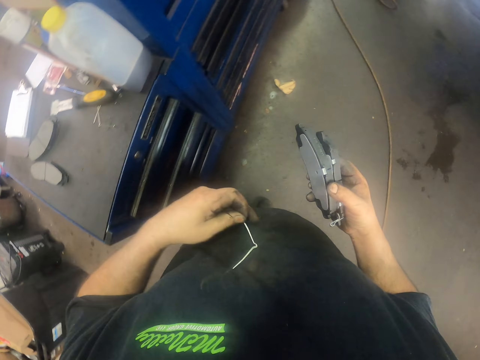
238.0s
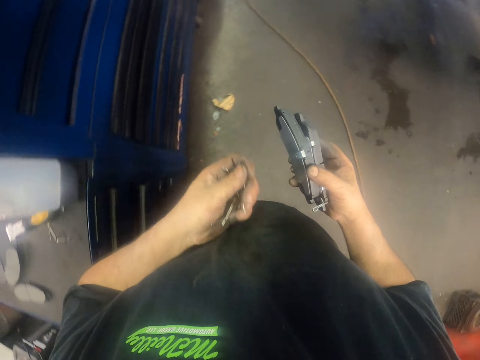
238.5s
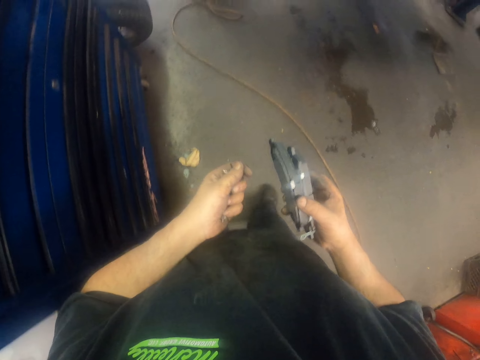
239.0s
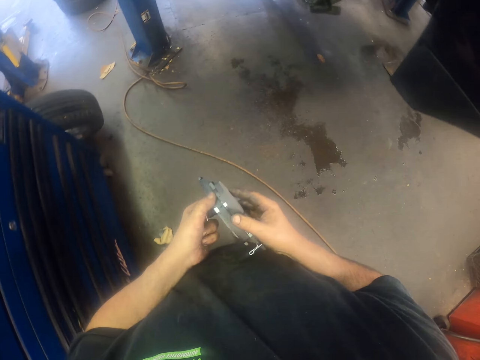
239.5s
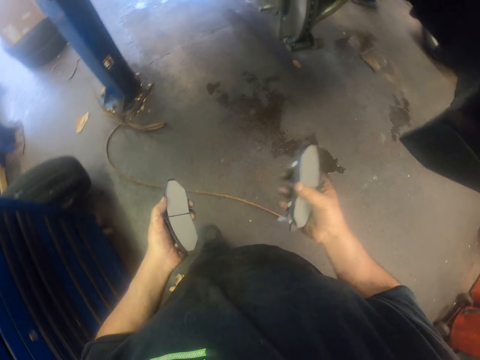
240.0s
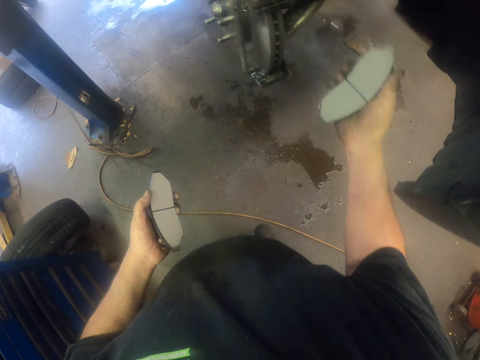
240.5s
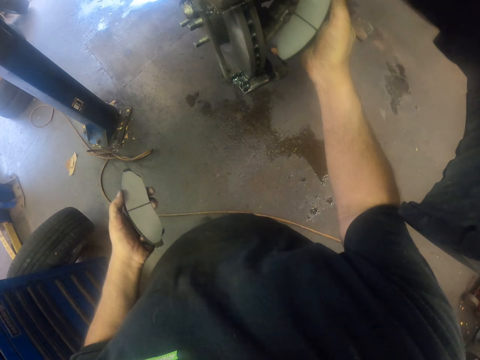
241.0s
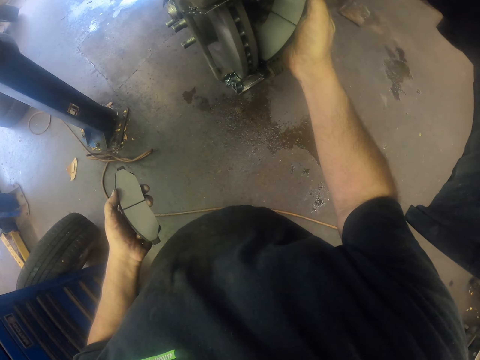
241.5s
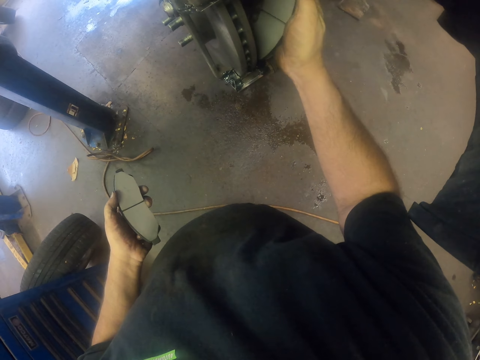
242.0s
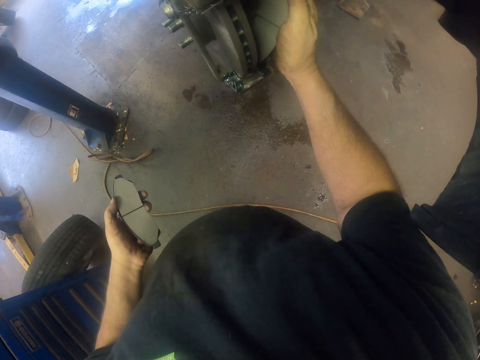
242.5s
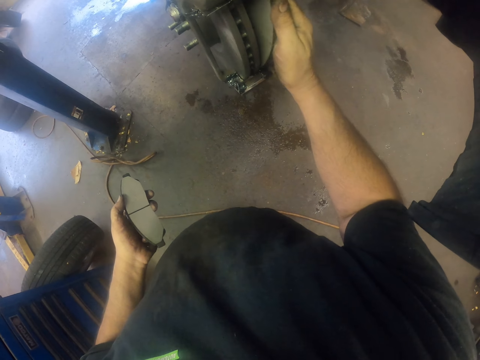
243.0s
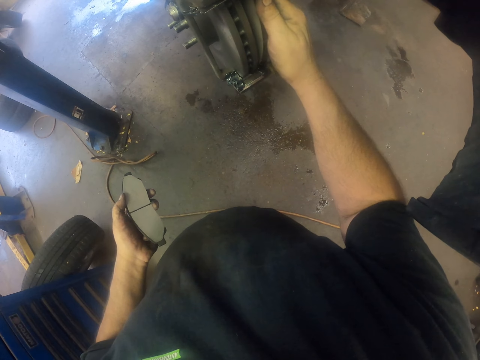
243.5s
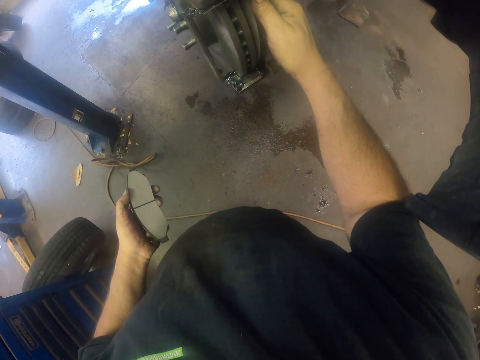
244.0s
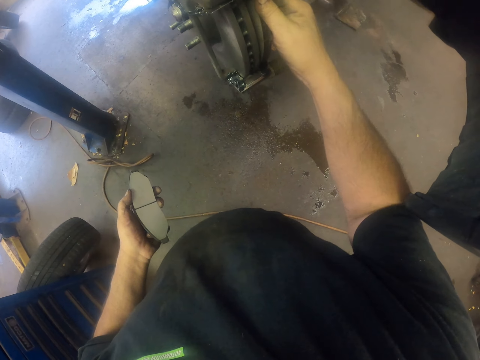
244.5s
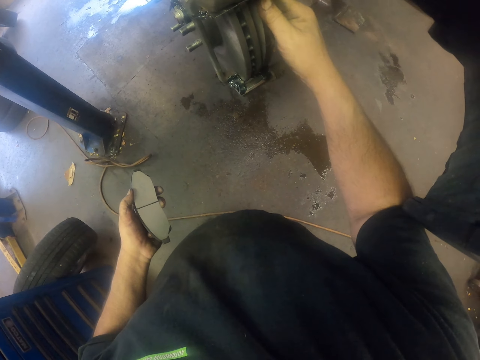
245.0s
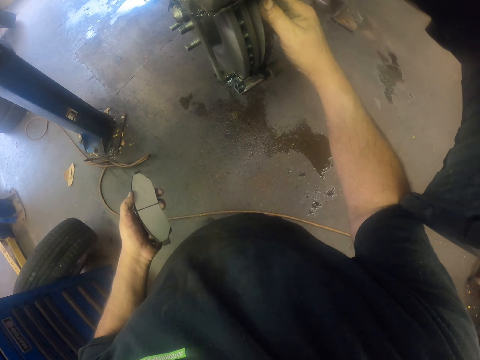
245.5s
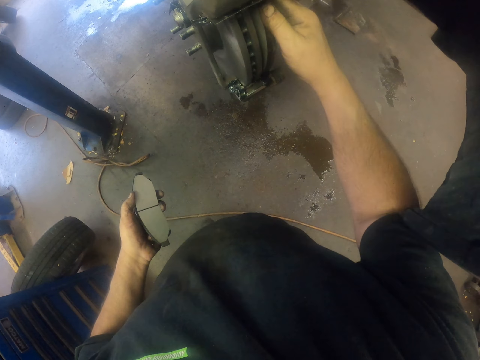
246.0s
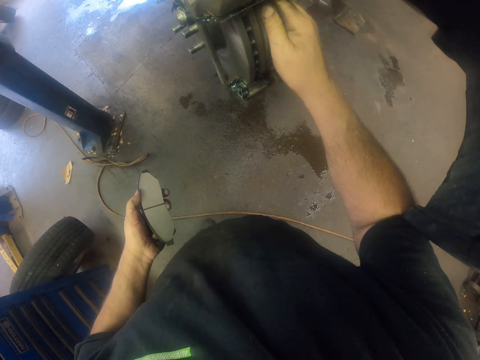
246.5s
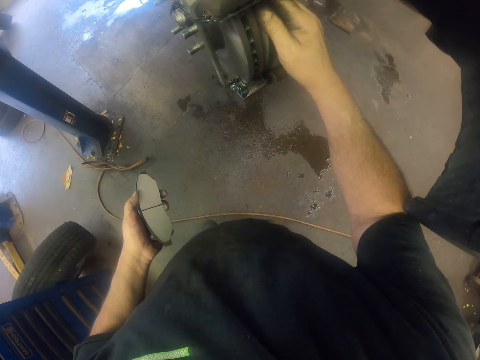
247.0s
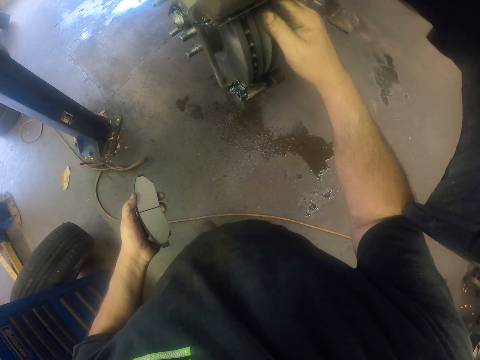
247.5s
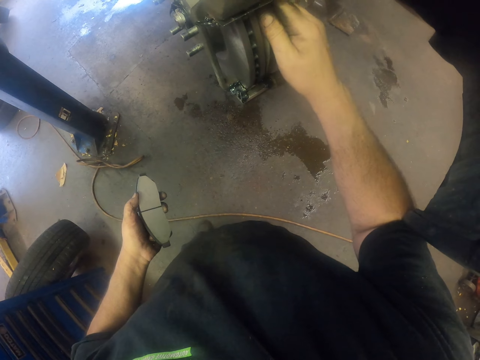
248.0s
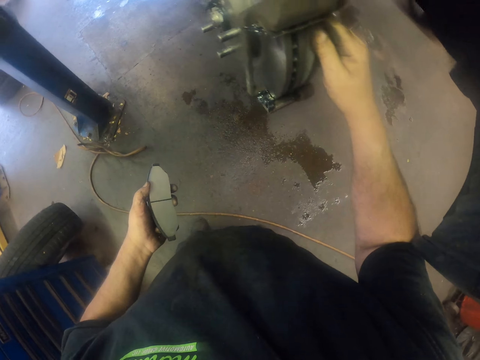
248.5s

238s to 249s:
The camera wearer walks around. They fix the brake pad on the brake caliper.

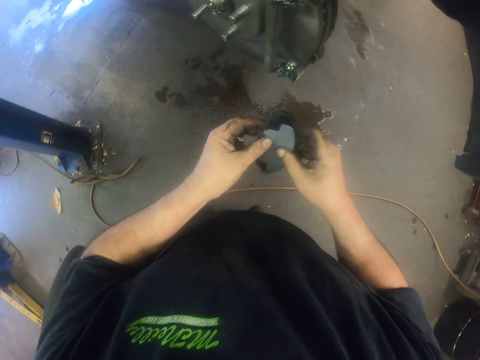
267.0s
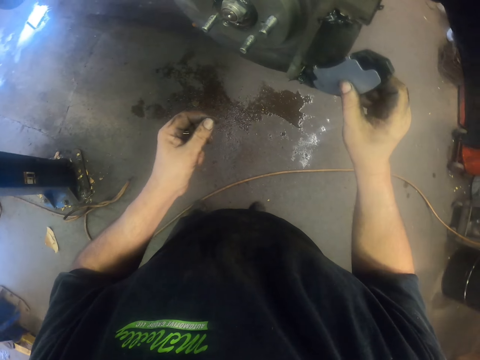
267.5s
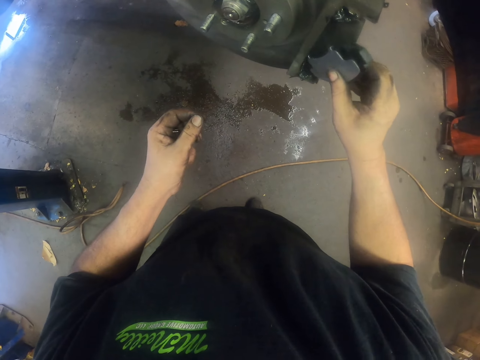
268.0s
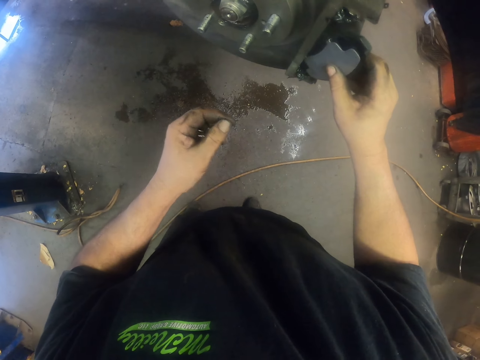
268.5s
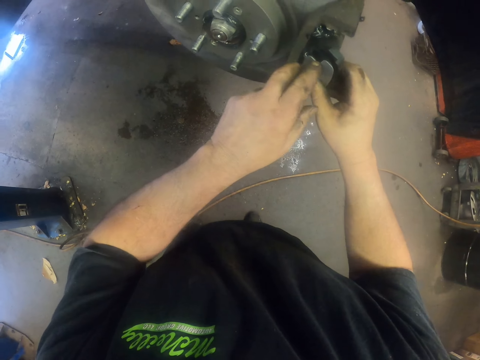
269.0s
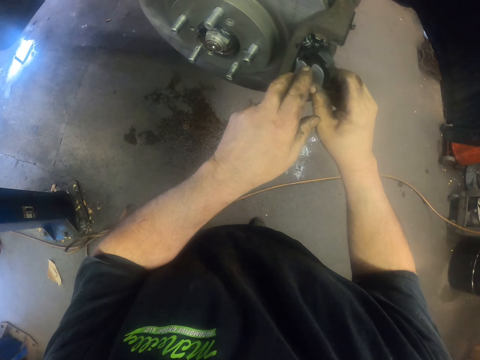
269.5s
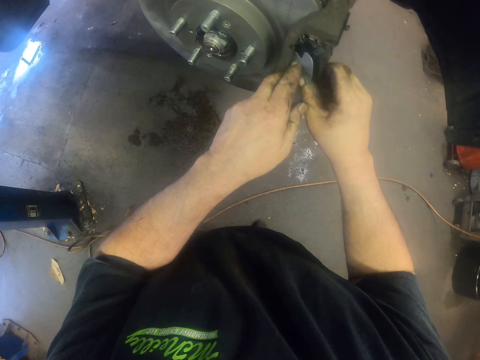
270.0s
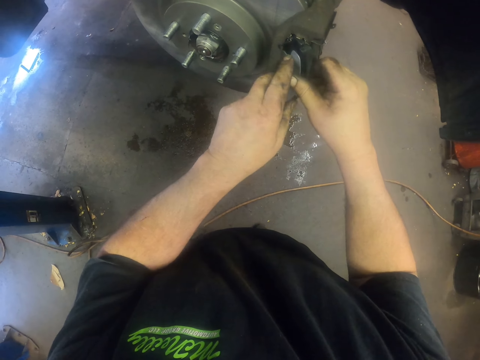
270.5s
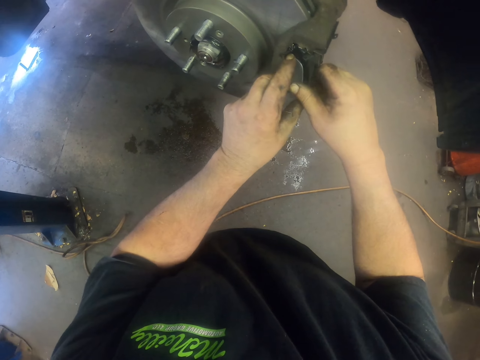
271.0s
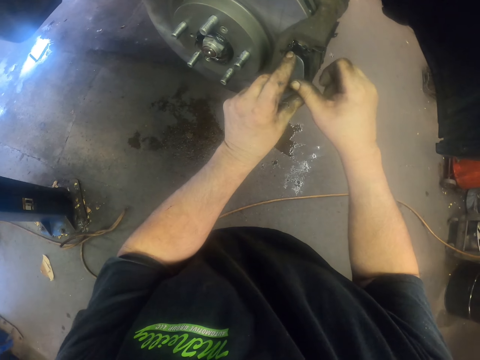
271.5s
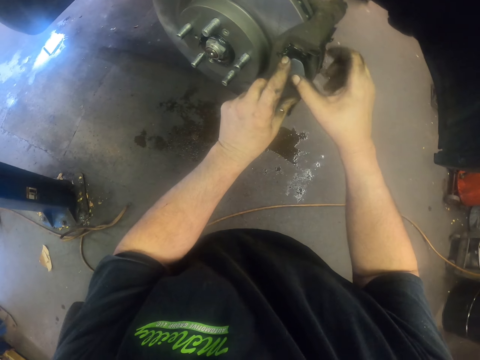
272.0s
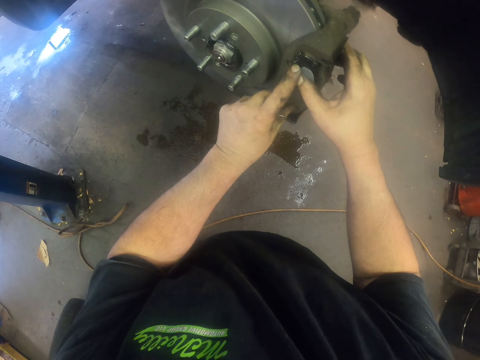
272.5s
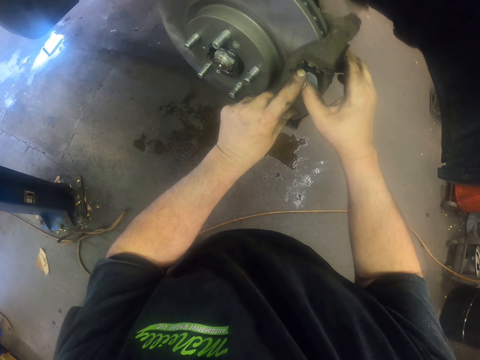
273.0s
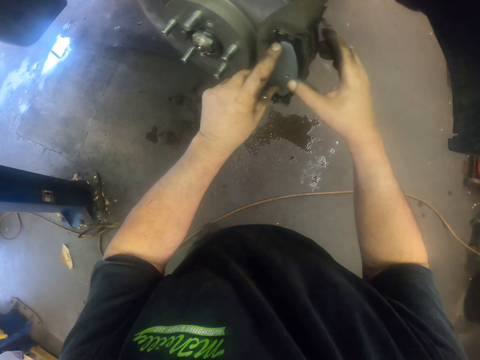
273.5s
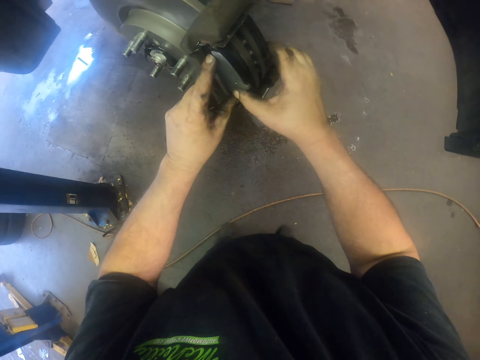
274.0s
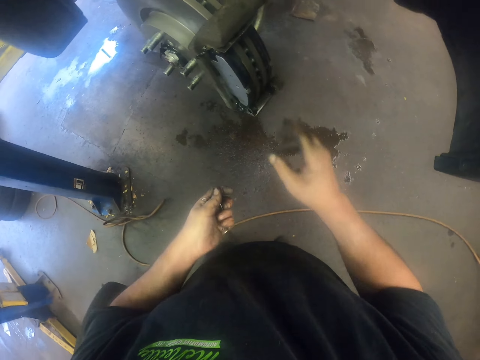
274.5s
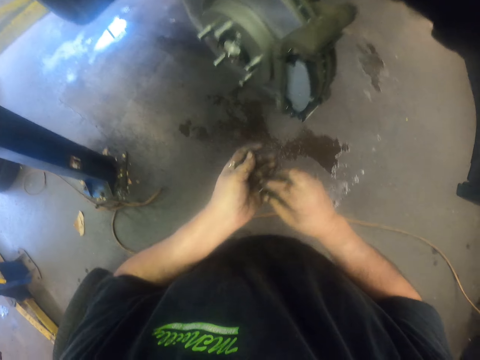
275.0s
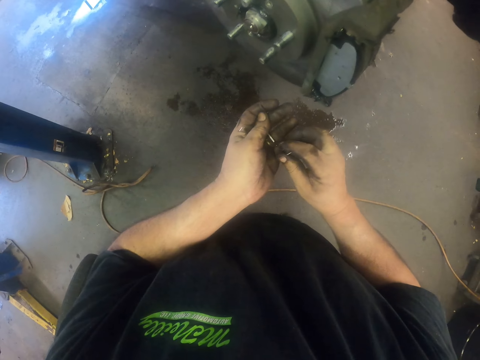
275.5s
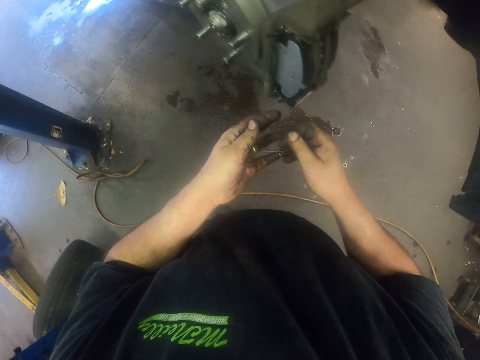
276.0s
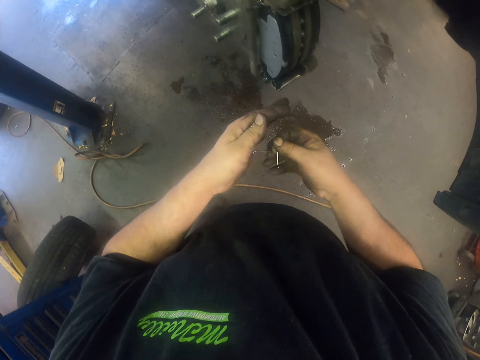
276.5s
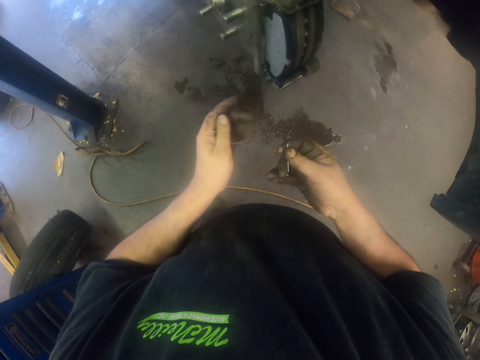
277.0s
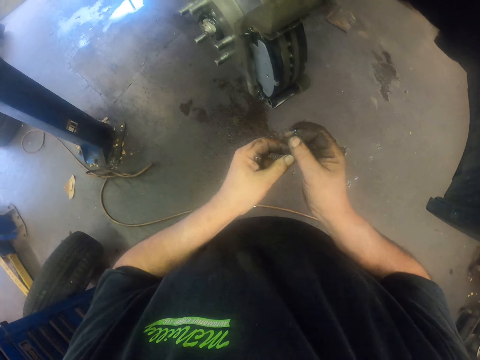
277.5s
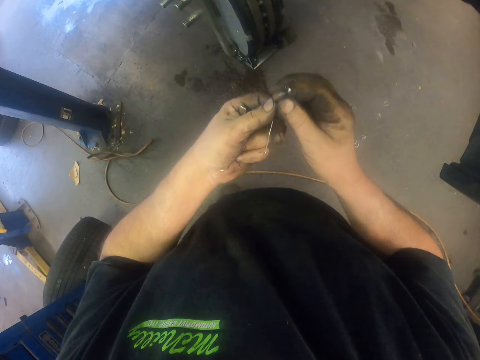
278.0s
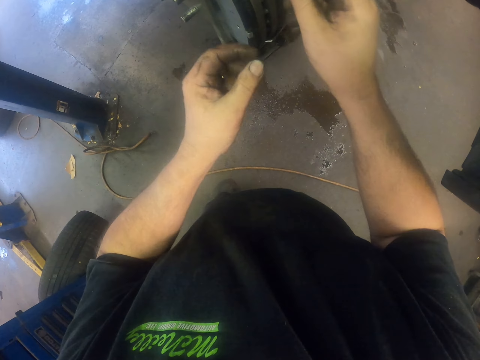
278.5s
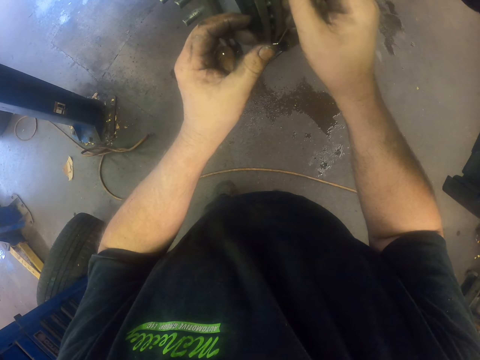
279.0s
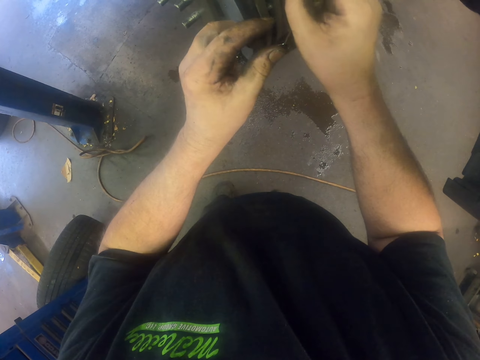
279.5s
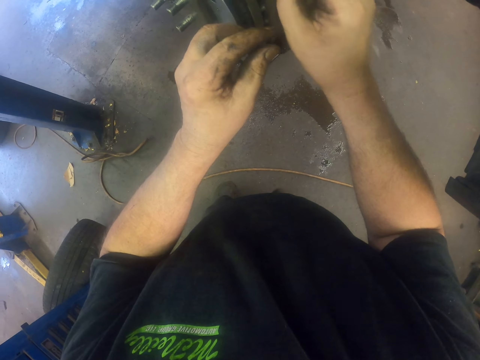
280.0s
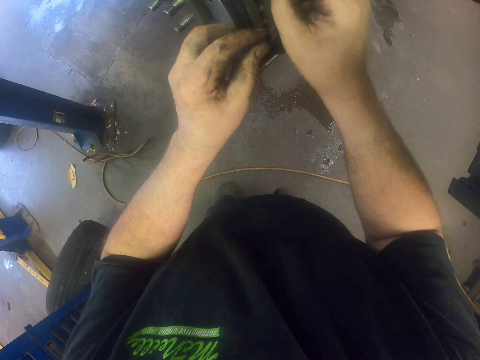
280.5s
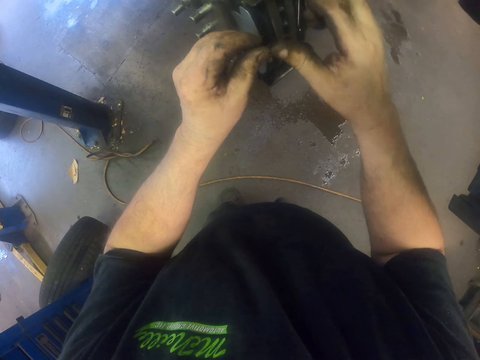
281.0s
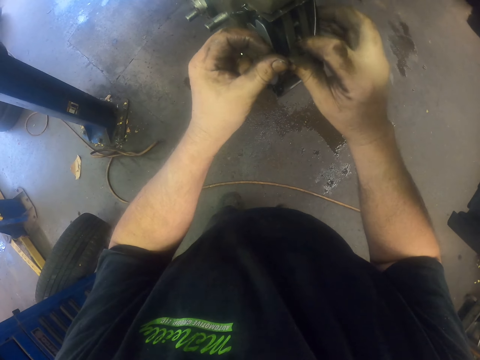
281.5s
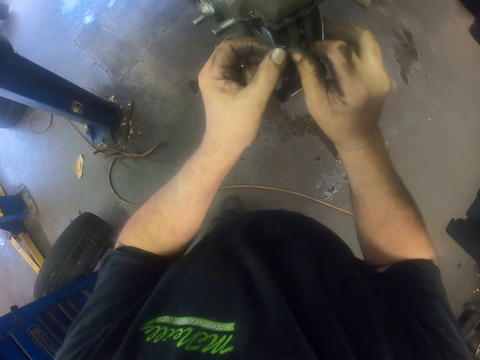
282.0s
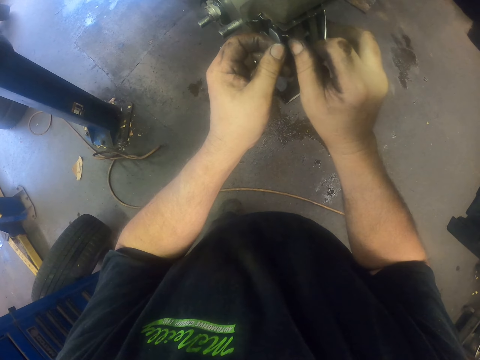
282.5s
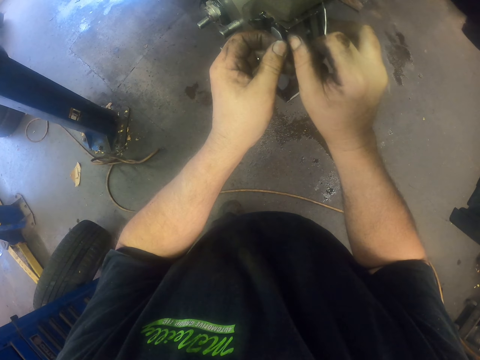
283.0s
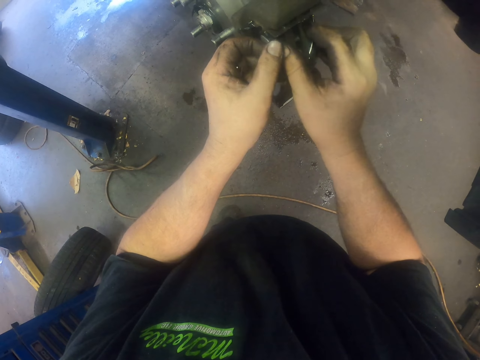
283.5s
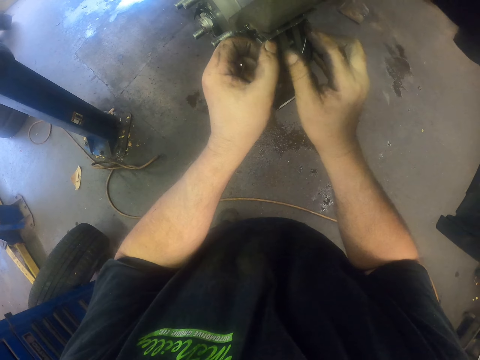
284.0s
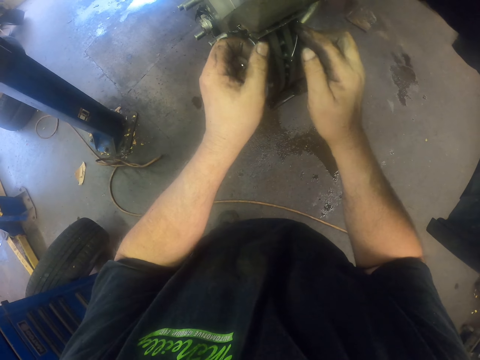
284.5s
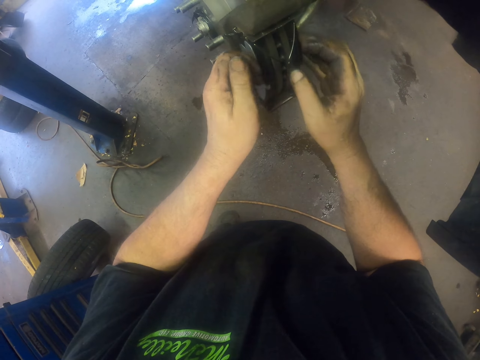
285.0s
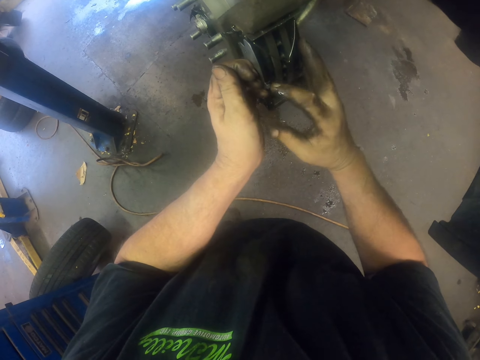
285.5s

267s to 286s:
The camera wearer fixes the brake pad on the brake caliper. They pick up a spring or wire. They fix the springs on the wheel.
